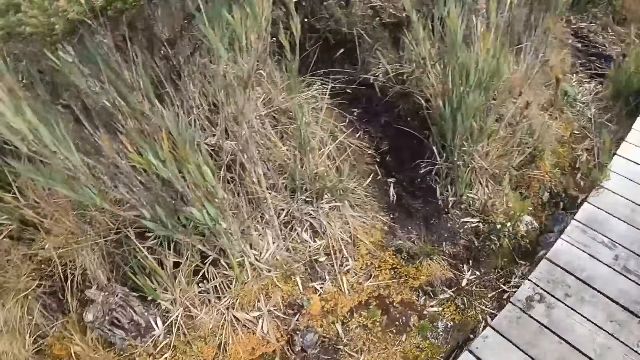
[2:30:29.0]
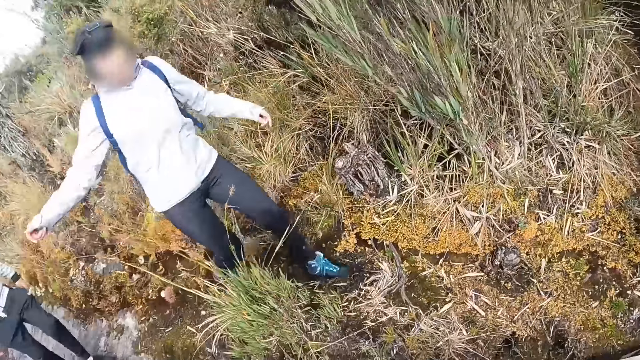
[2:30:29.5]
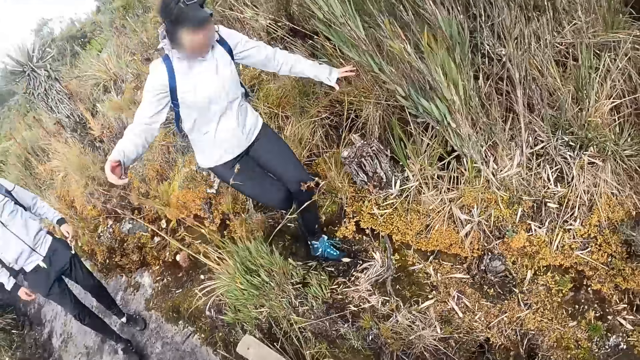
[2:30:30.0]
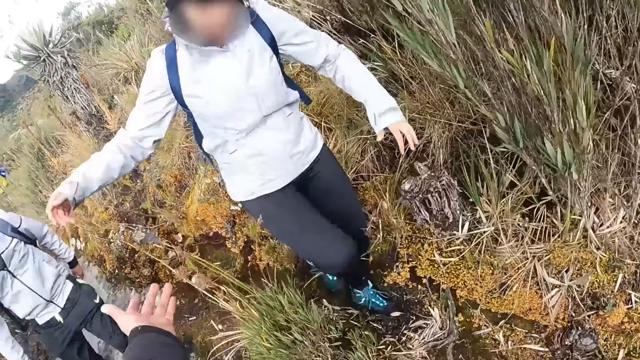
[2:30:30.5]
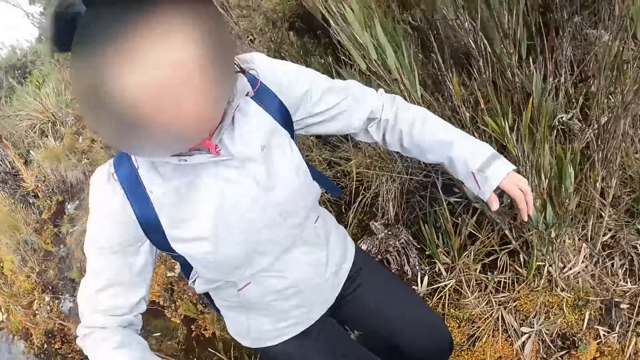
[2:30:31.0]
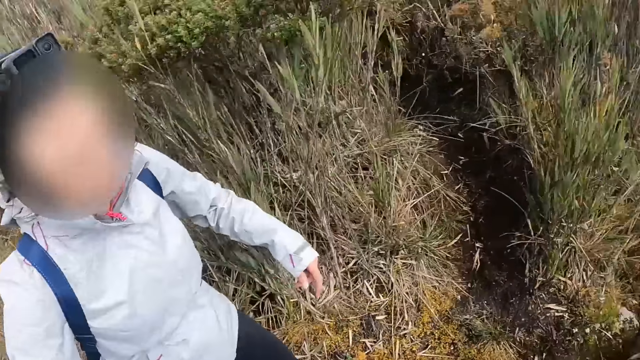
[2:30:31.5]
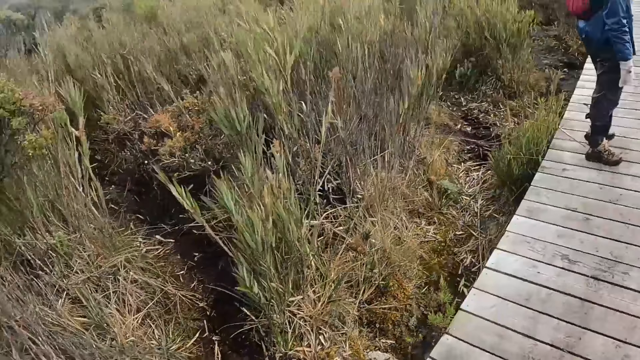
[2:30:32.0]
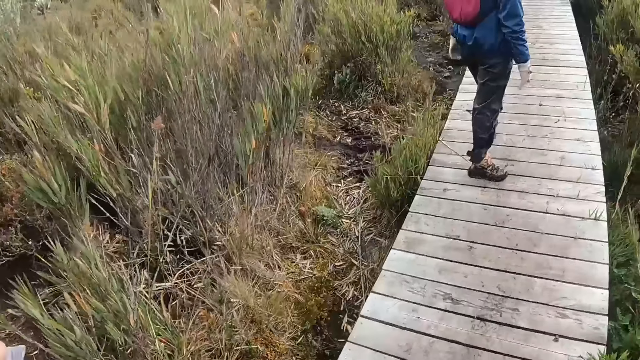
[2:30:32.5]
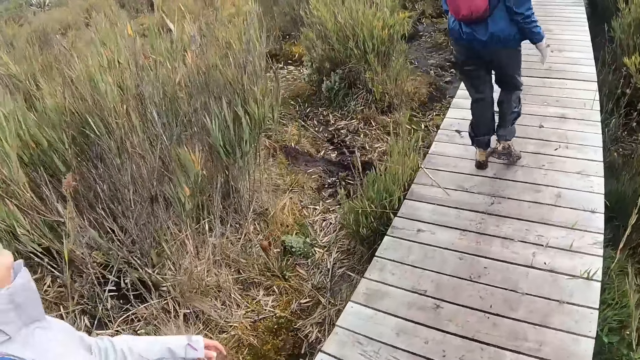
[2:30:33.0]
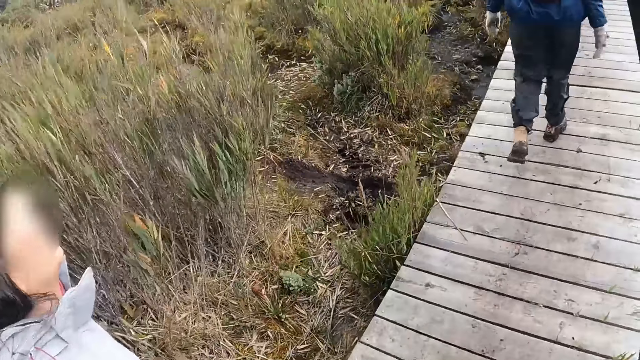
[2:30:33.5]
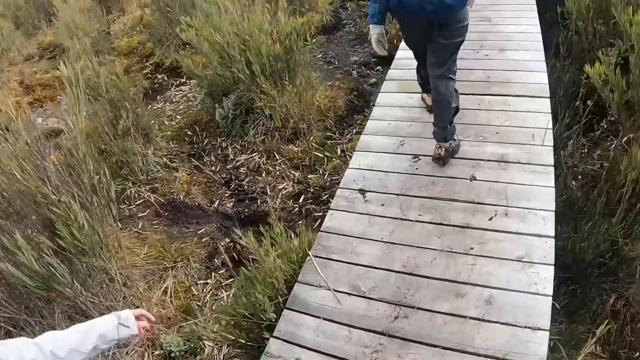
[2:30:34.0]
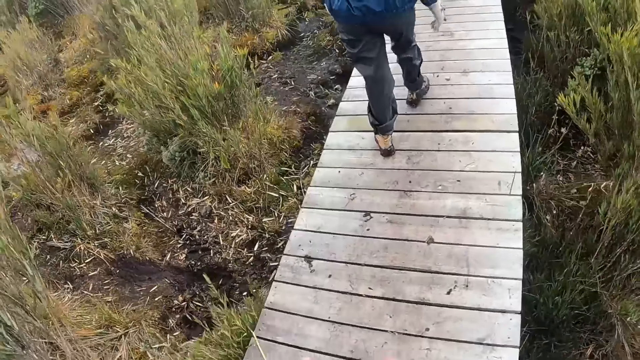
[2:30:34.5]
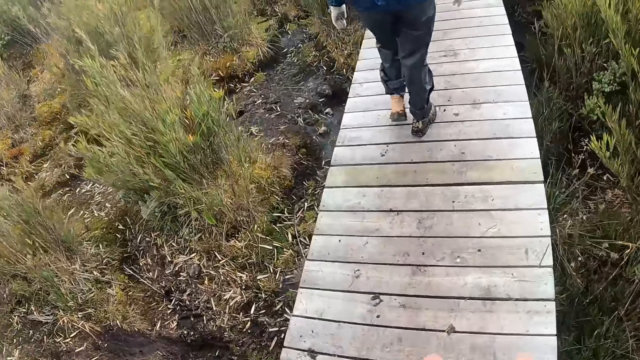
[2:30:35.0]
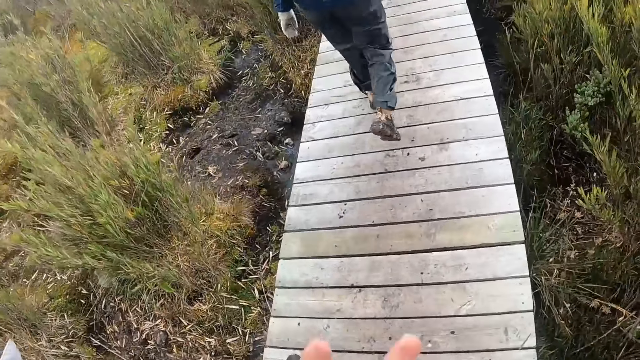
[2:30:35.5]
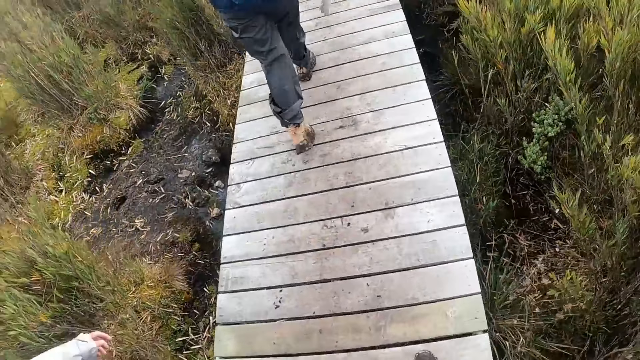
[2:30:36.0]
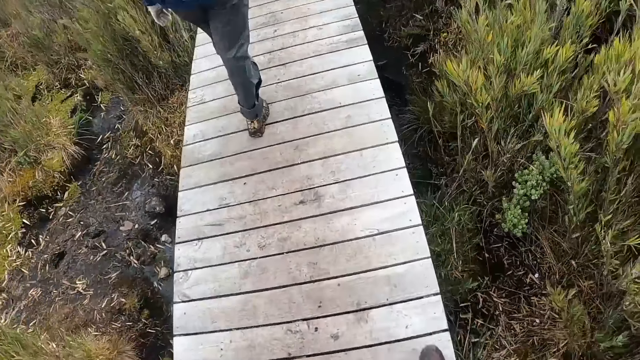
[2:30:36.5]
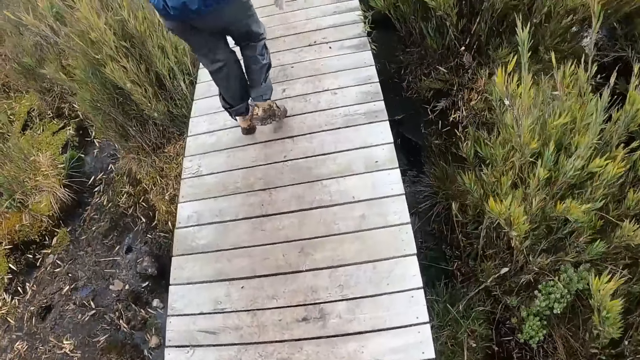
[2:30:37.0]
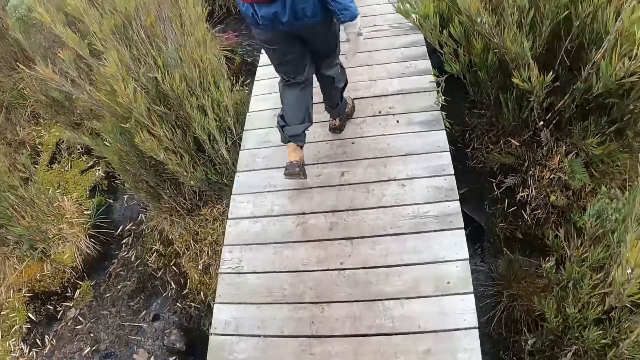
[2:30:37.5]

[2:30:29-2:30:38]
The camera wearer looks around. She pulls a woman with her left hand. She holds the woman's hand.

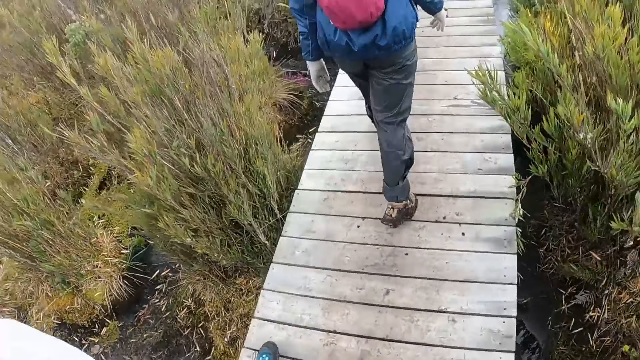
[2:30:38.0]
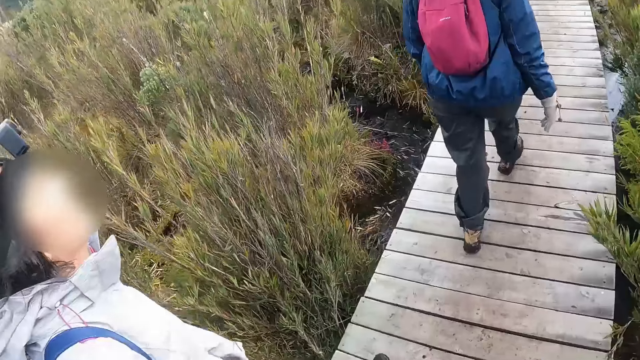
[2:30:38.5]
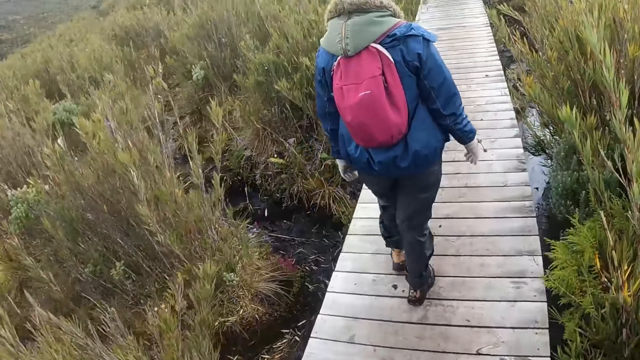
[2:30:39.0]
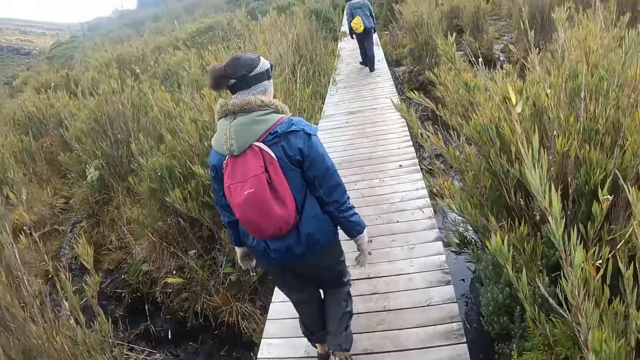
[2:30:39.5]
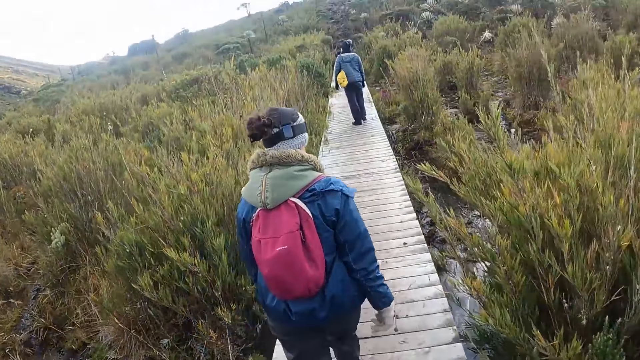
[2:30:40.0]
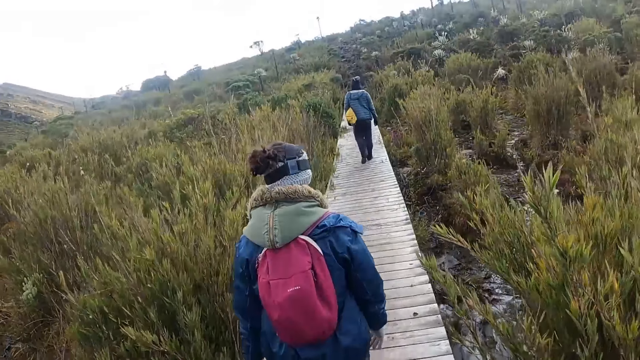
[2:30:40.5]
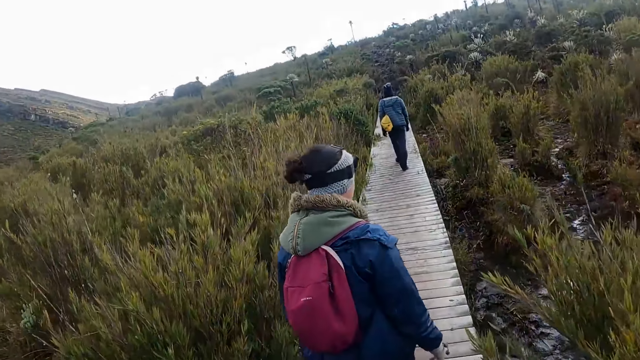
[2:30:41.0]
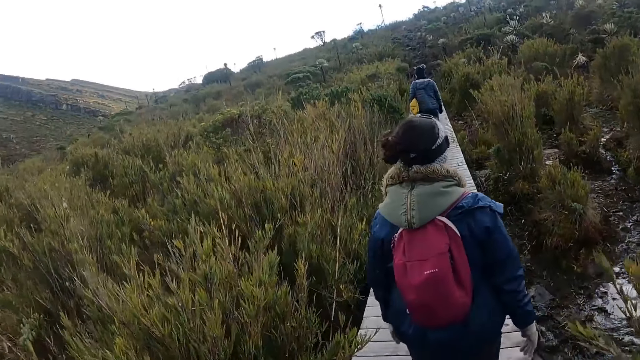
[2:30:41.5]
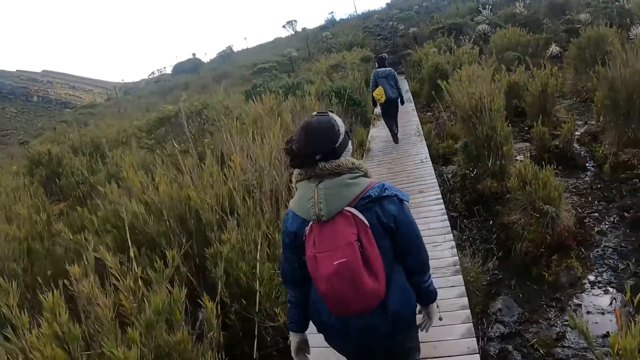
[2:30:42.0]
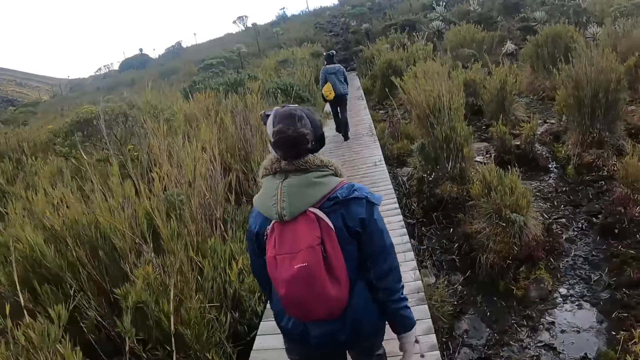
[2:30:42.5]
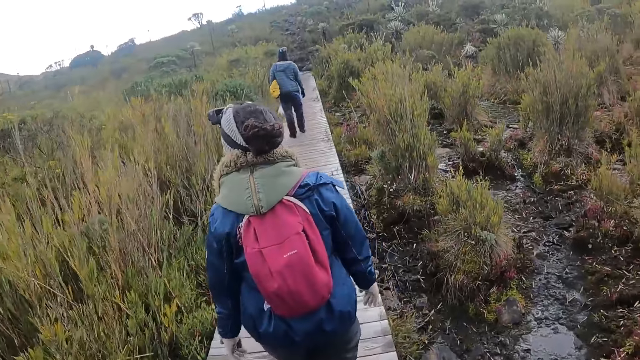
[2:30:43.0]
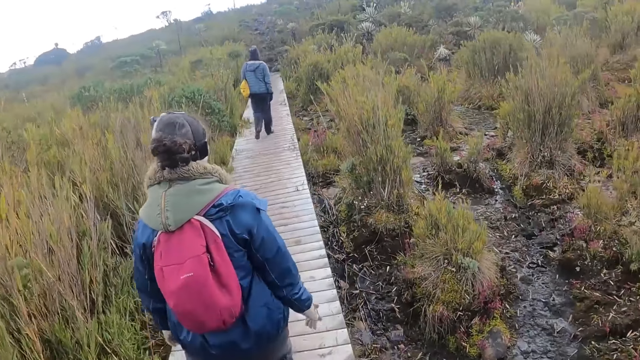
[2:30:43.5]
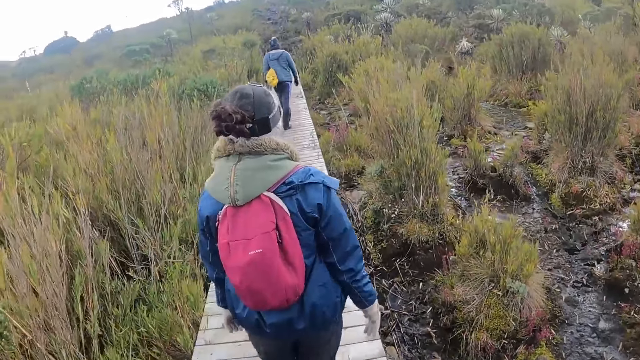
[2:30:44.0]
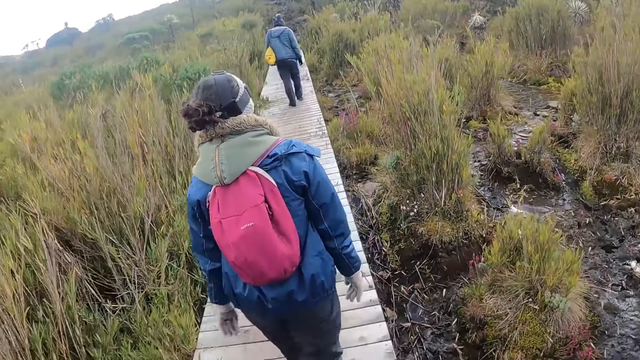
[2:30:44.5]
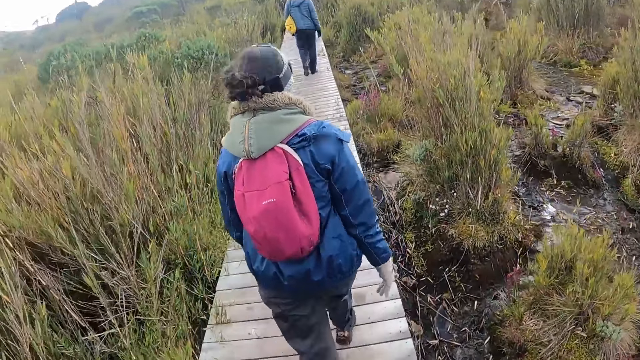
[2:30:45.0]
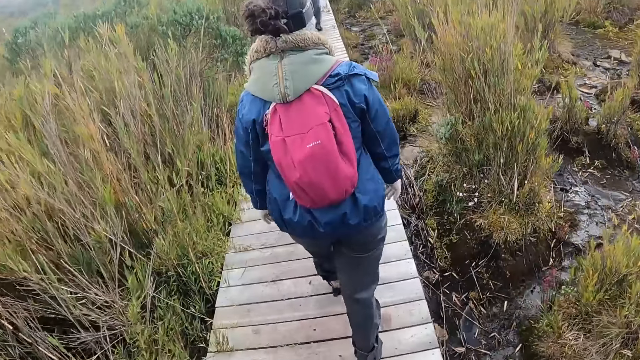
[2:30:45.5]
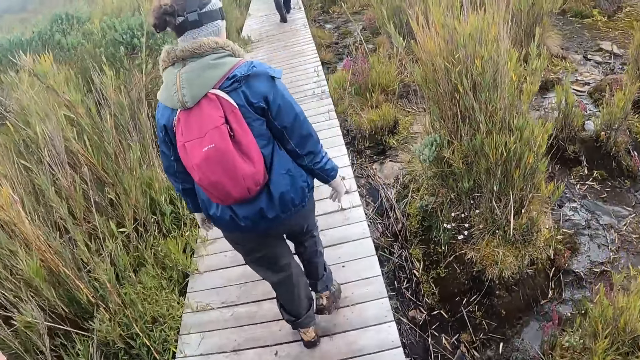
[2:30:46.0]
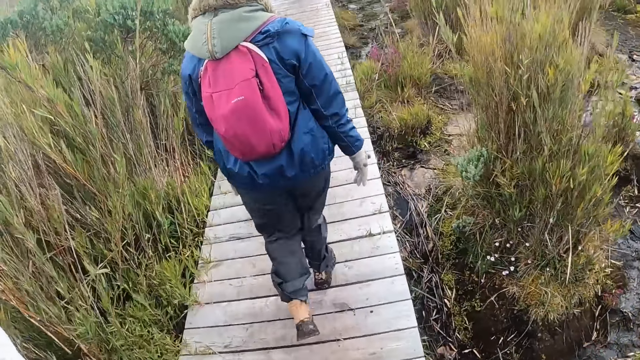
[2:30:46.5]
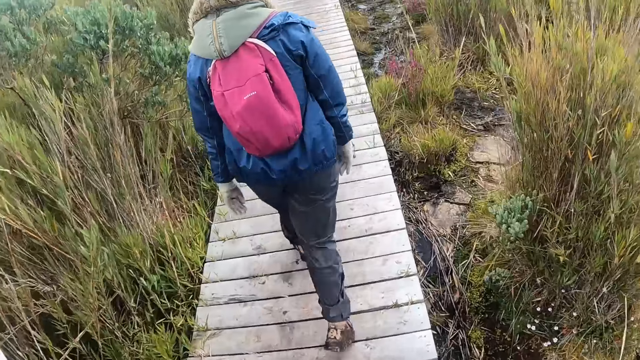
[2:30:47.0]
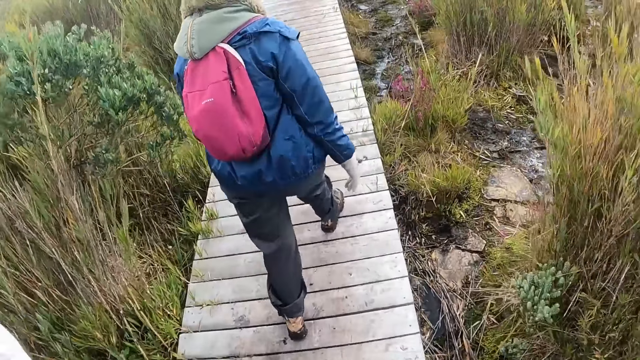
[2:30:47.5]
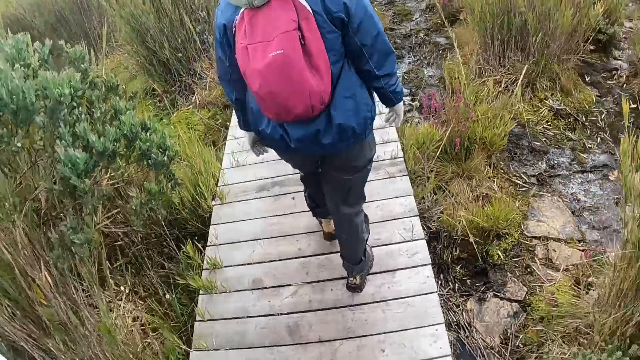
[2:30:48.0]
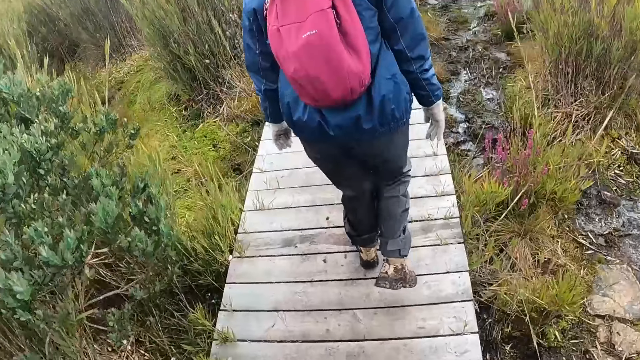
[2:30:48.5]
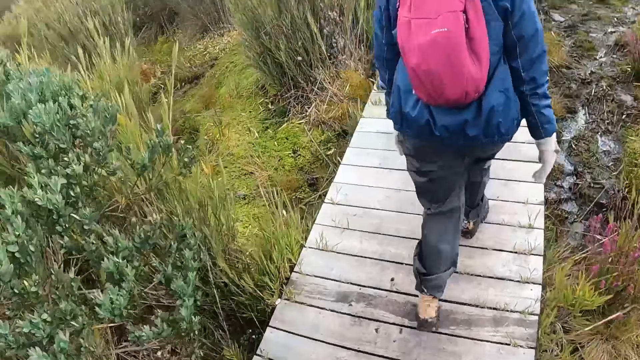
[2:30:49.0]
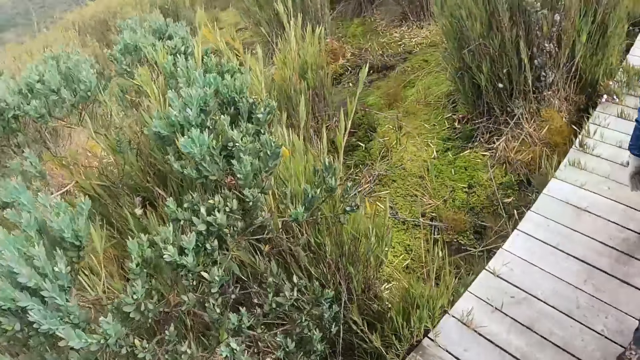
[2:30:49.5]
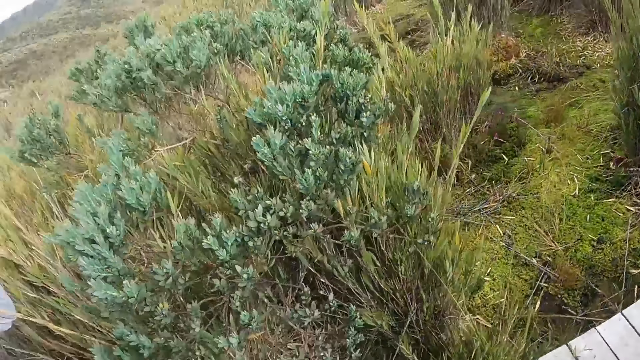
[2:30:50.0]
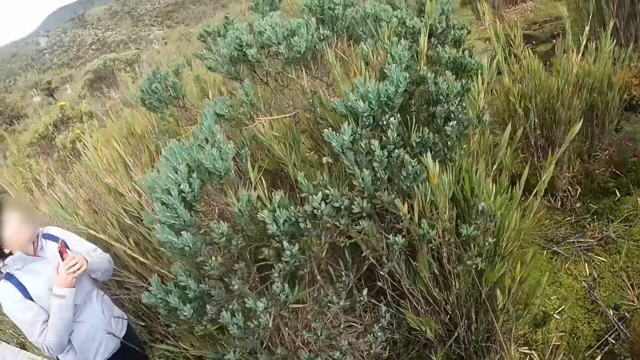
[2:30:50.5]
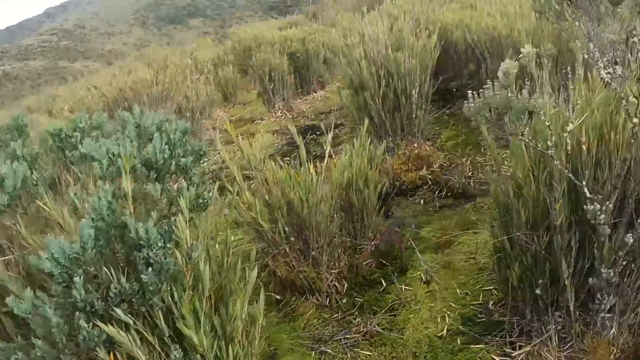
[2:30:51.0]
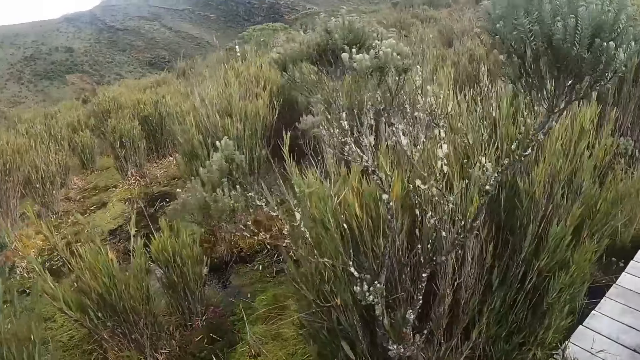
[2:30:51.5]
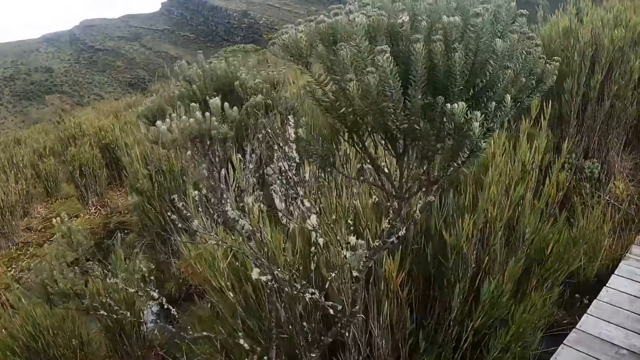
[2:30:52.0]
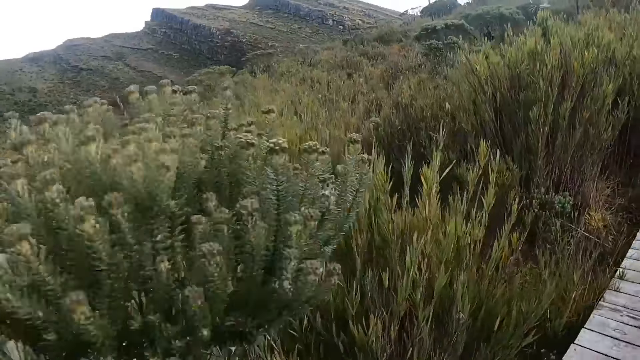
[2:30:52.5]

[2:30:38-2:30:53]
The camera wearer walks behind a lady. They look around.
